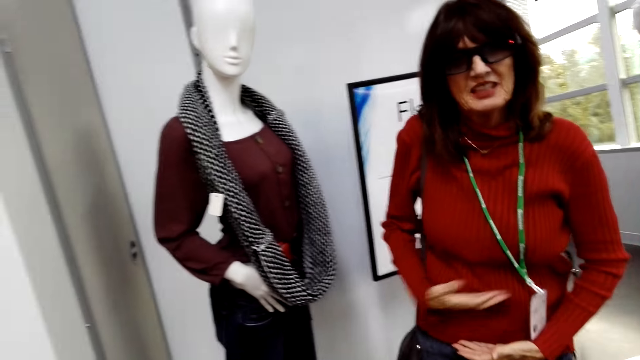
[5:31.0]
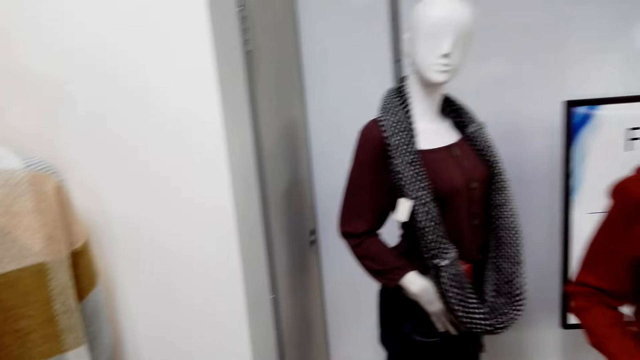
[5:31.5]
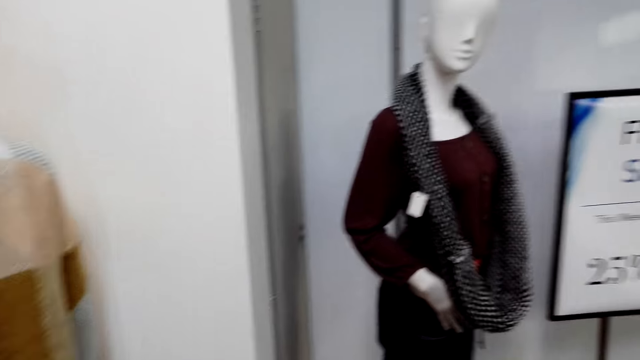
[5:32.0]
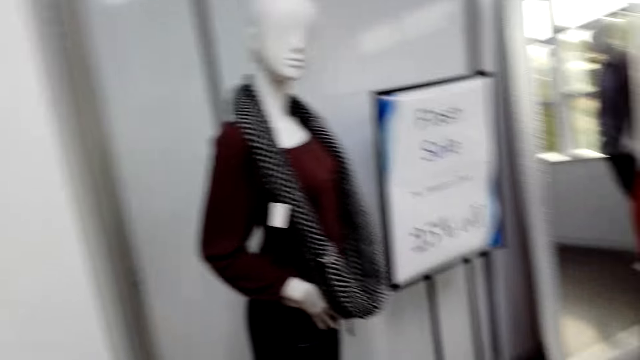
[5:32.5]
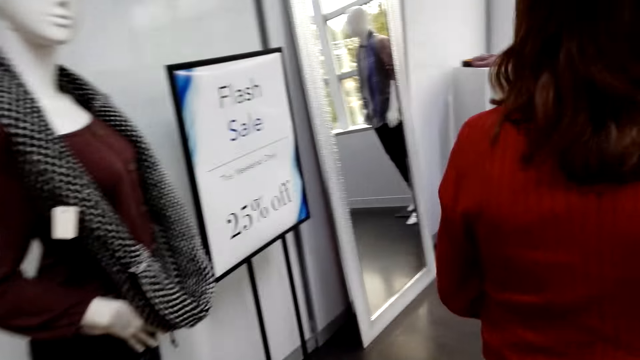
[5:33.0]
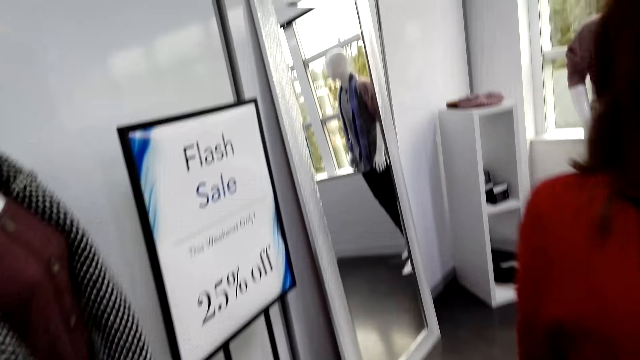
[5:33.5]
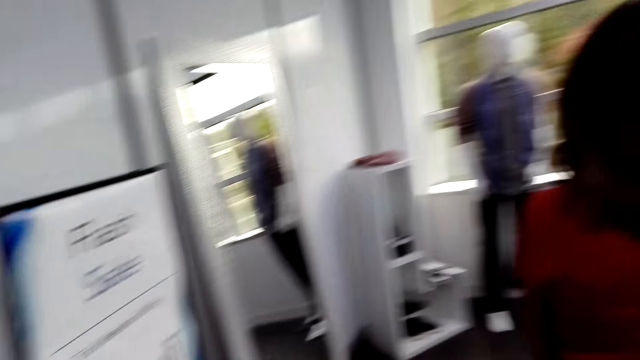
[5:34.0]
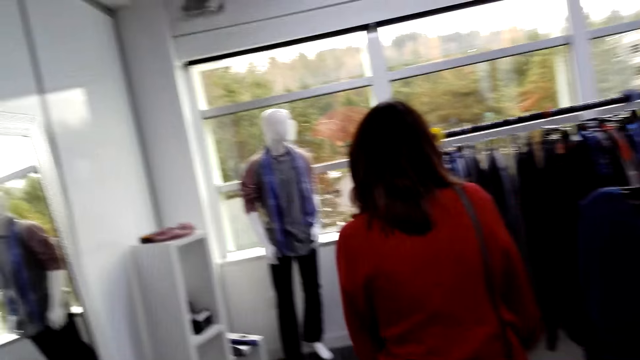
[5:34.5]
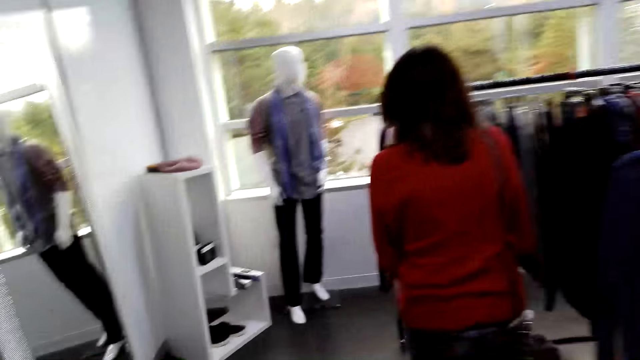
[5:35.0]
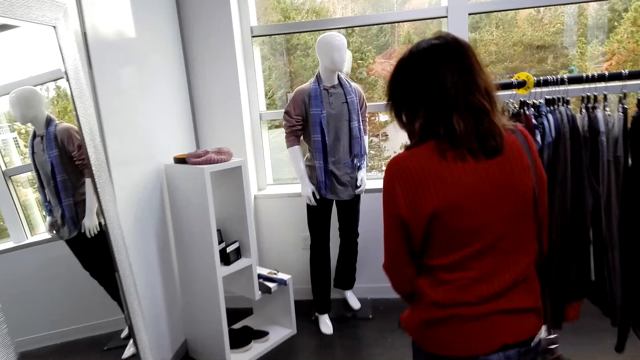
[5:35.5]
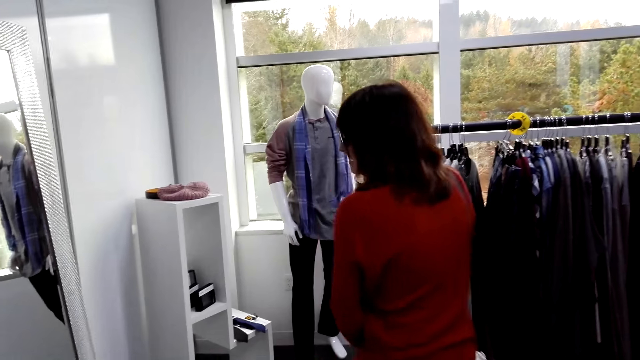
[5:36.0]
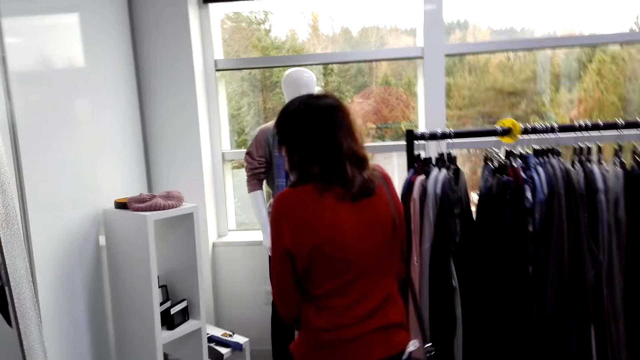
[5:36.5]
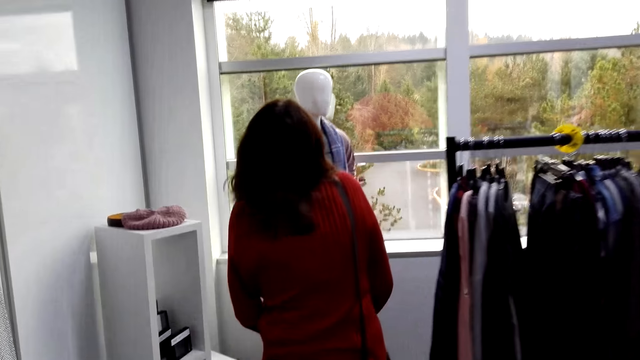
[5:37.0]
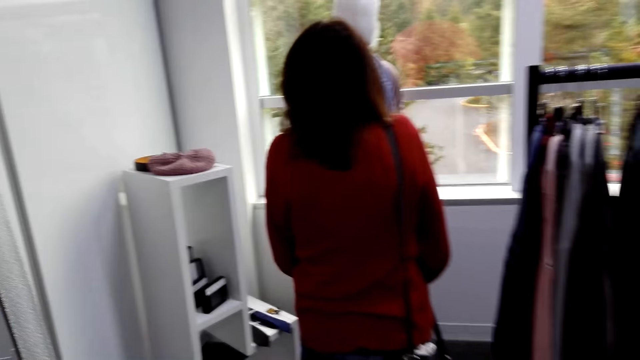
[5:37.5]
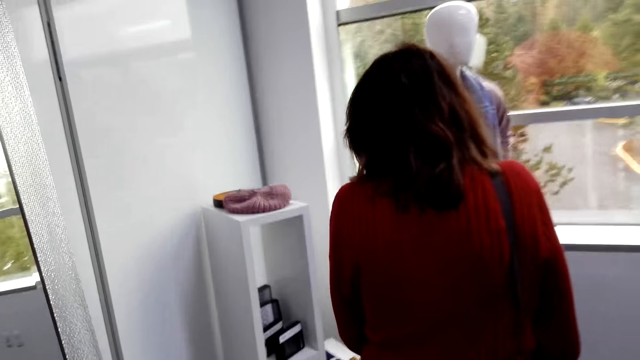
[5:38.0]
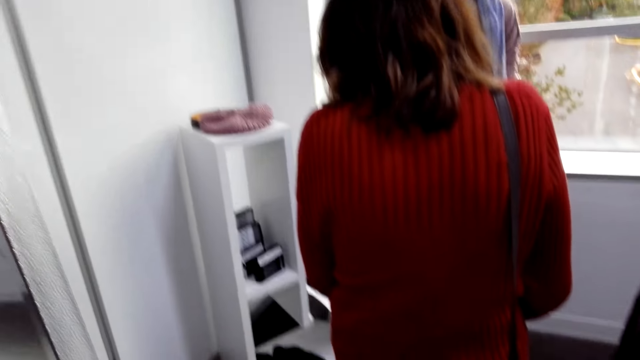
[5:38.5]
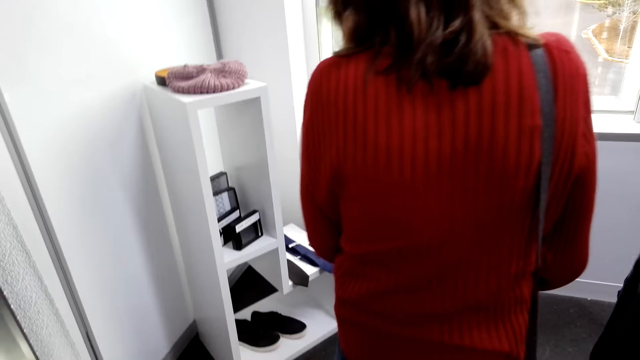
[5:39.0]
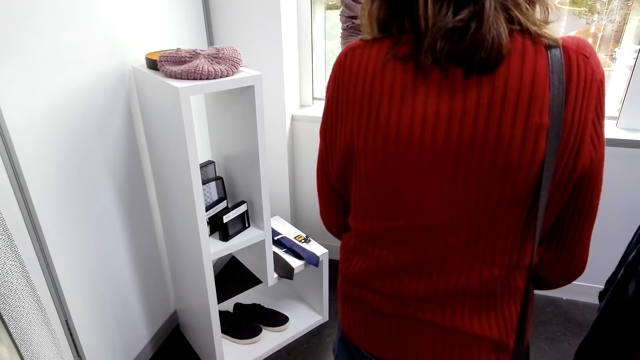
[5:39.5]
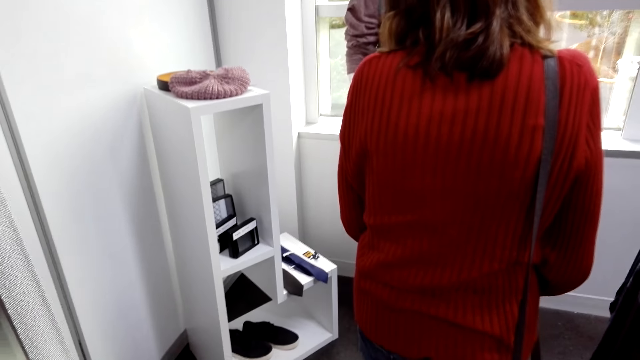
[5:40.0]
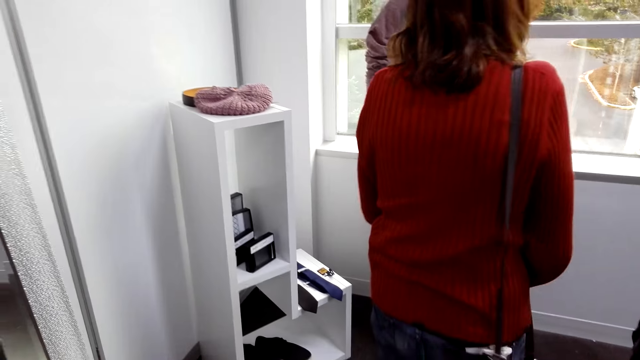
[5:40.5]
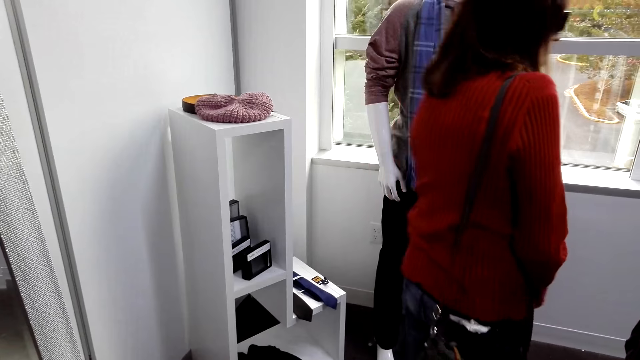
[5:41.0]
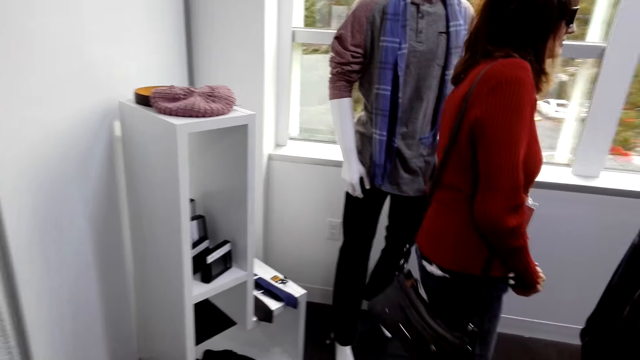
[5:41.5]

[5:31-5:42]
A woman walks around the shop. The camera wearer converses with the woman. They walk around the shop. They converse with the woman.

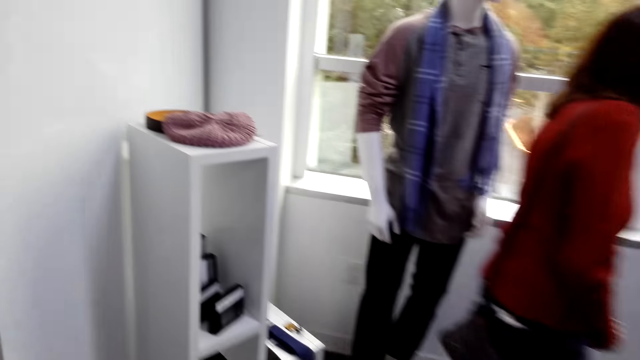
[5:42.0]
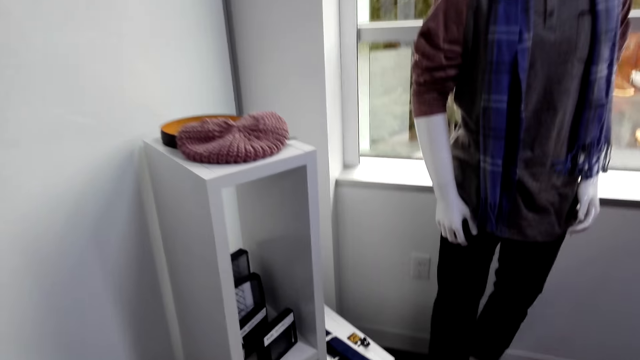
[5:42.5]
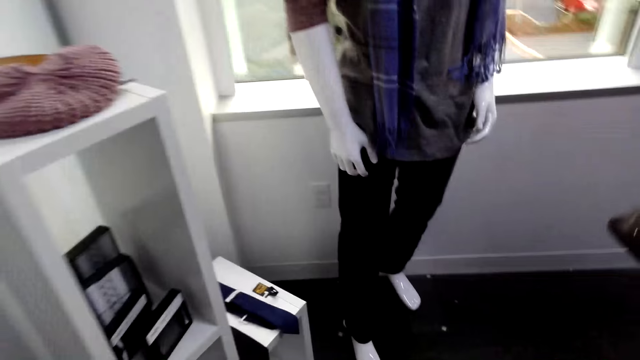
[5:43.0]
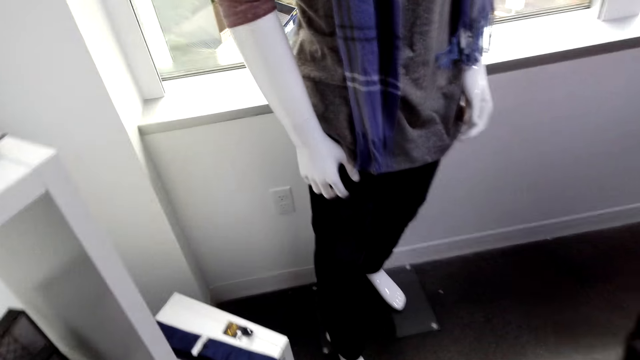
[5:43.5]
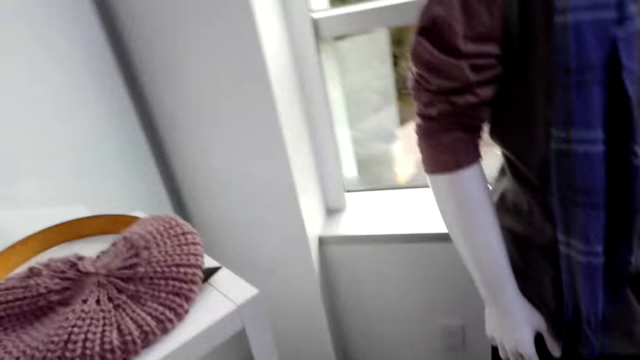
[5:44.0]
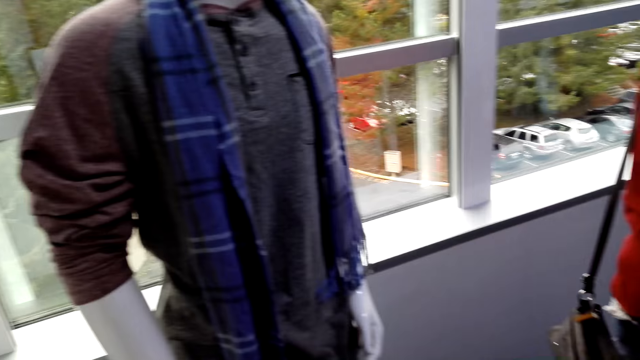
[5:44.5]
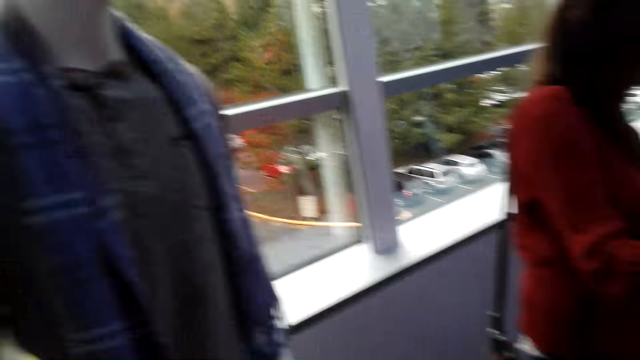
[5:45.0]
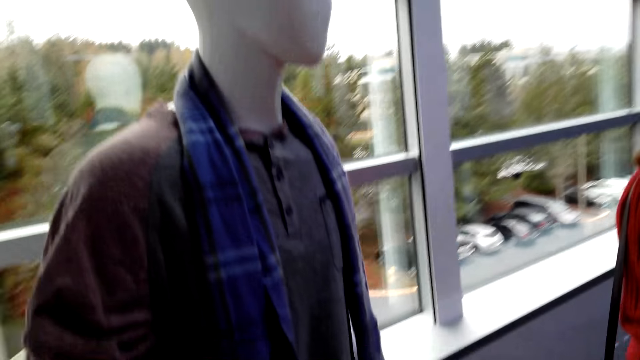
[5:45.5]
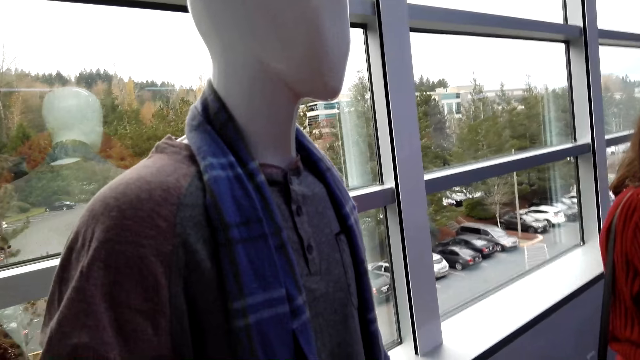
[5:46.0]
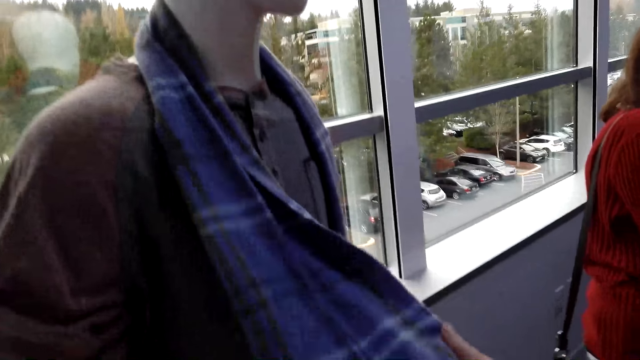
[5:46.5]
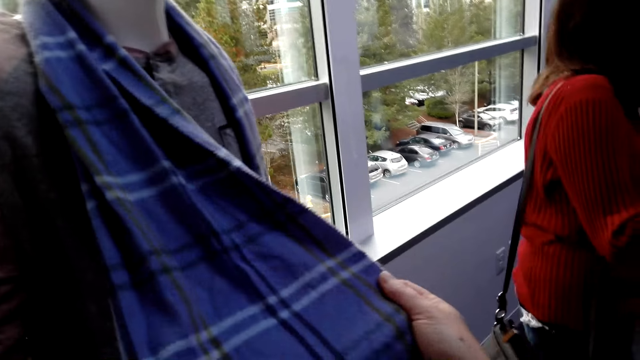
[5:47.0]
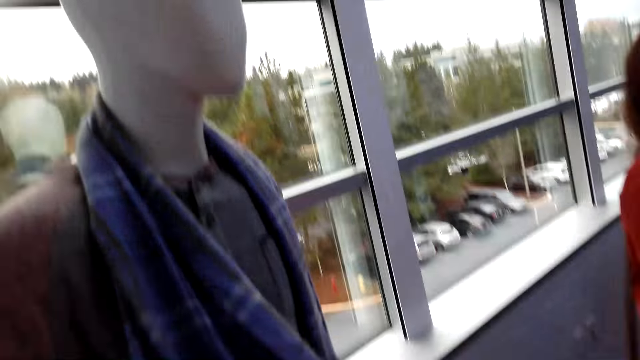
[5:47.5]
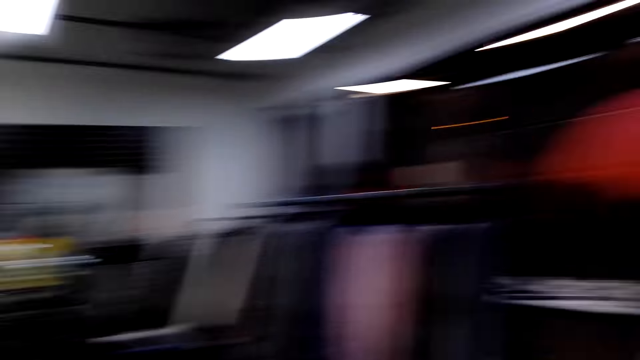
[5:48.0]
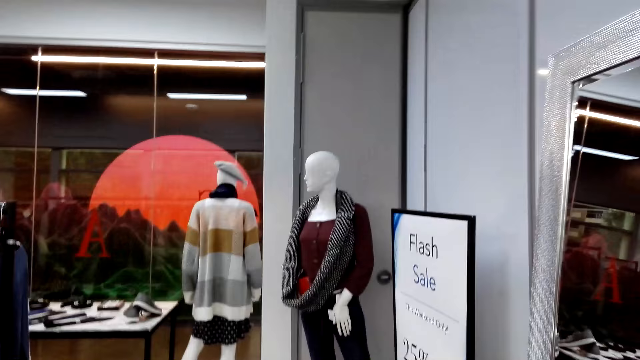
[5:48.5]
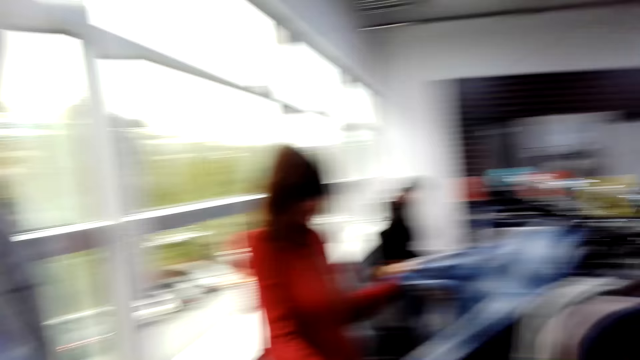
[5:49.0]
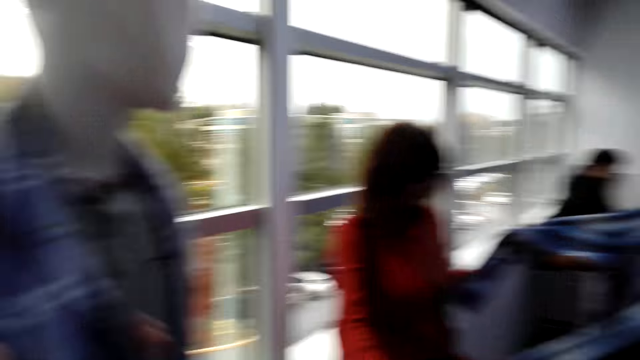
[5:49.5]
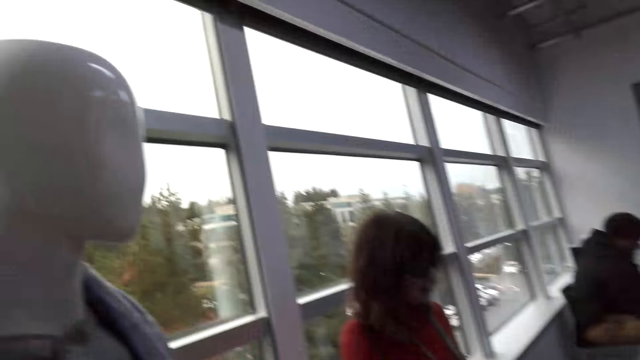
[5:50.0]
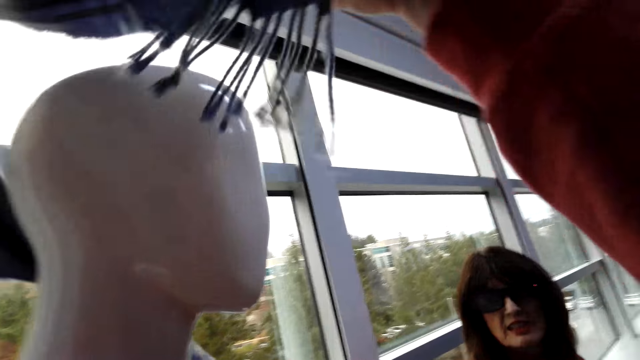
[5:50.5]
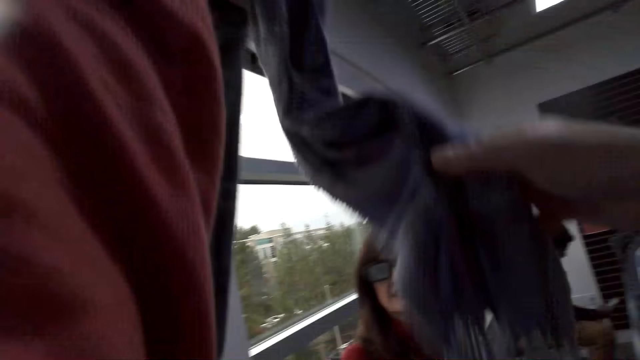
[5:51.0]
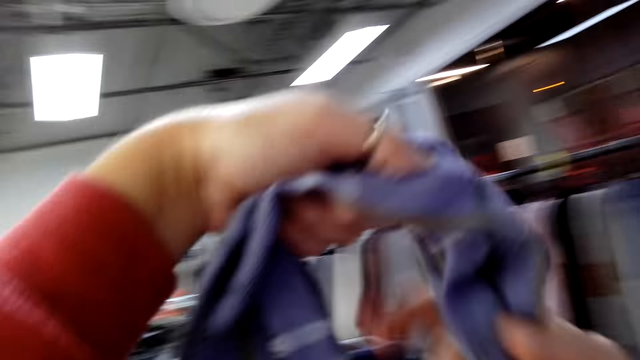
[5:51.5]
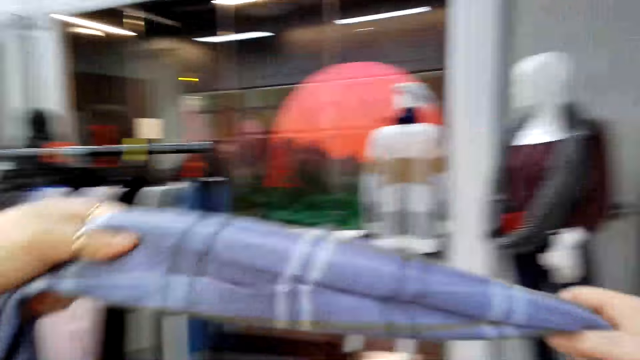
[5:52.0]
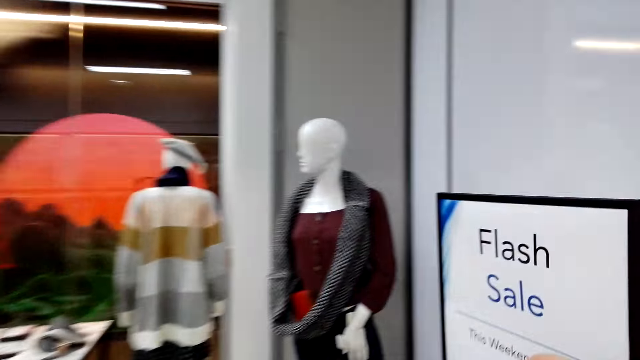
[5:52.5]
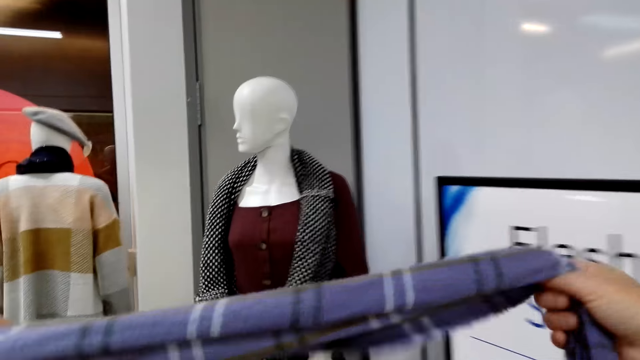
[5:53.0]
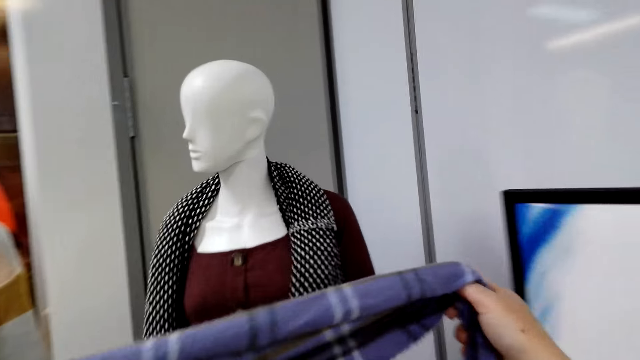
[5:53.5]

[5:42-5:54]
The camera wearer walks around the shop. They touch a scarf. They check the scarf. They look around the shop. A woman checks a cloth. The camera wearer picks the scarf. They check the scarf. They converse with the woman.
